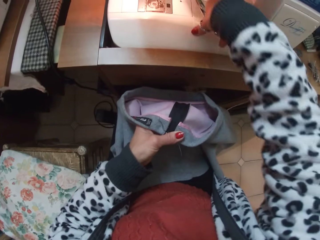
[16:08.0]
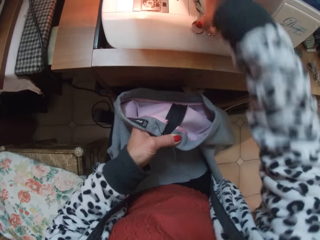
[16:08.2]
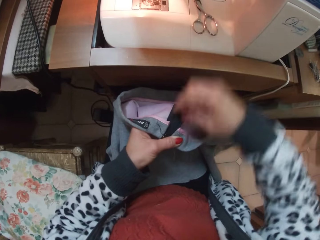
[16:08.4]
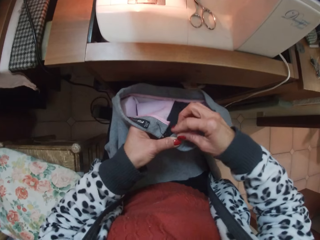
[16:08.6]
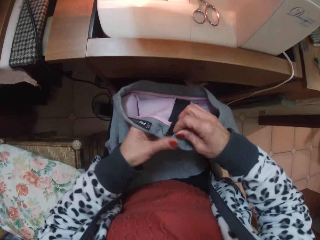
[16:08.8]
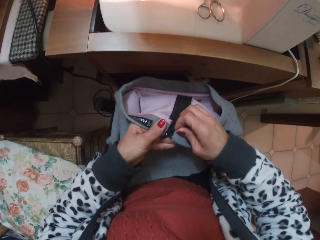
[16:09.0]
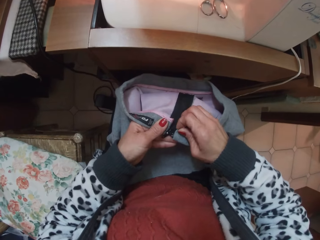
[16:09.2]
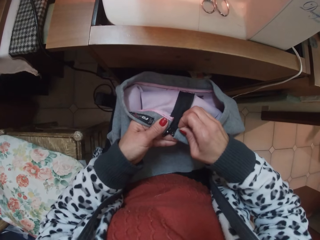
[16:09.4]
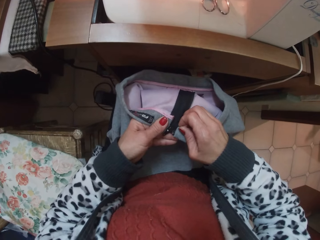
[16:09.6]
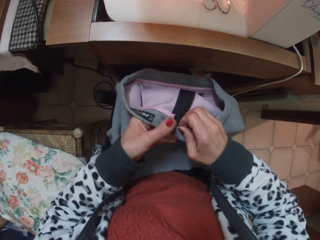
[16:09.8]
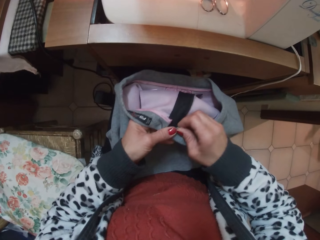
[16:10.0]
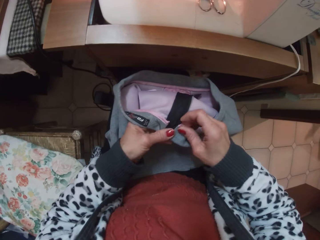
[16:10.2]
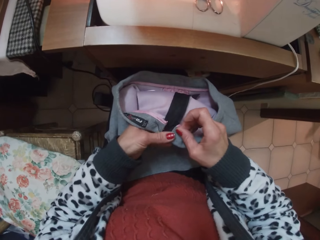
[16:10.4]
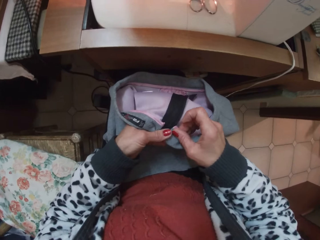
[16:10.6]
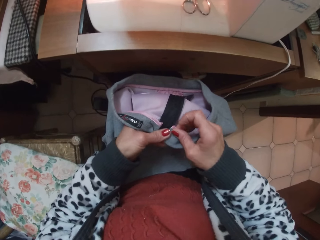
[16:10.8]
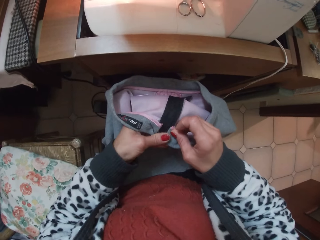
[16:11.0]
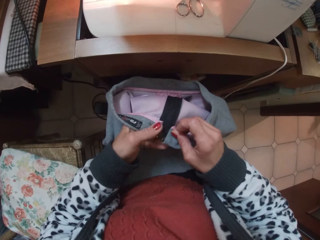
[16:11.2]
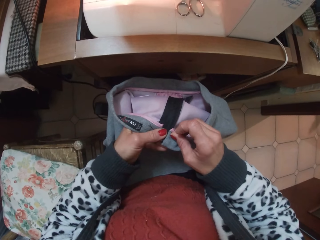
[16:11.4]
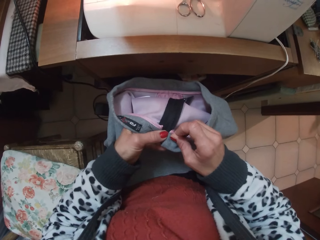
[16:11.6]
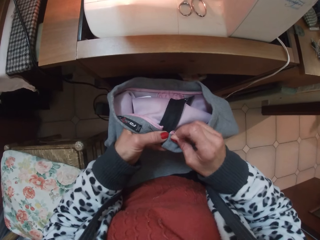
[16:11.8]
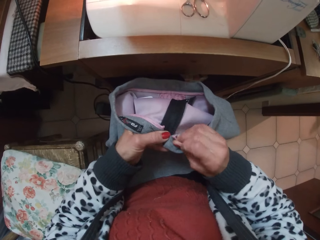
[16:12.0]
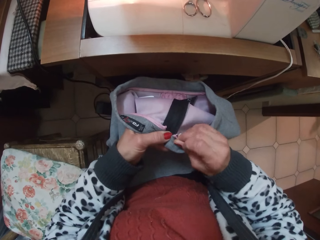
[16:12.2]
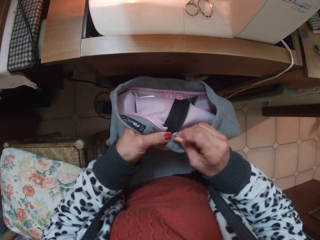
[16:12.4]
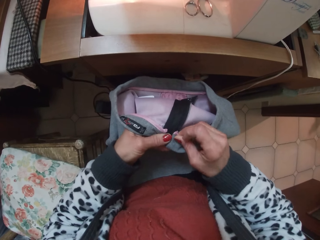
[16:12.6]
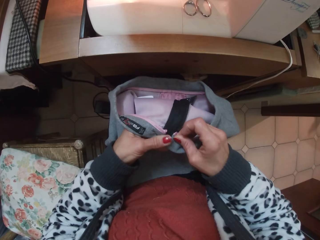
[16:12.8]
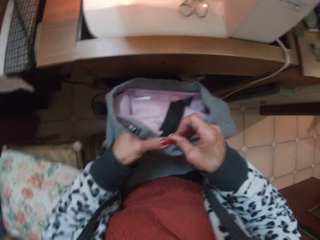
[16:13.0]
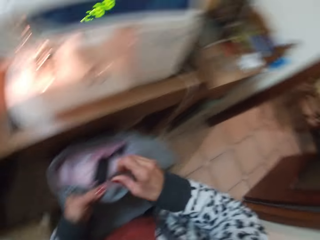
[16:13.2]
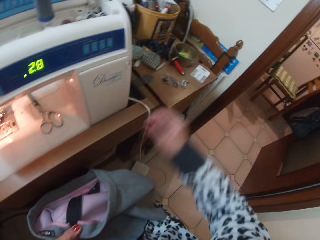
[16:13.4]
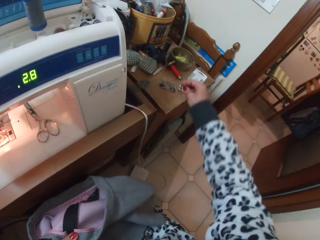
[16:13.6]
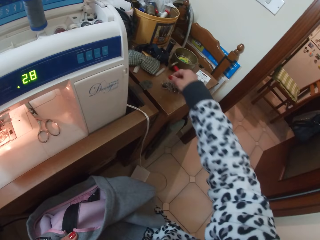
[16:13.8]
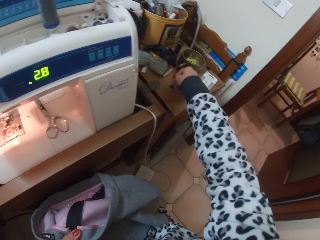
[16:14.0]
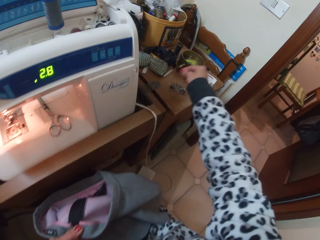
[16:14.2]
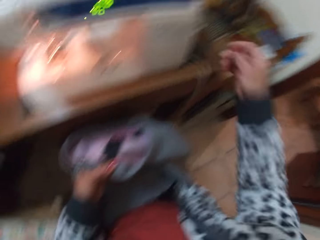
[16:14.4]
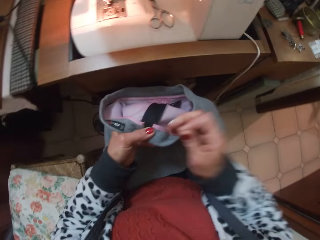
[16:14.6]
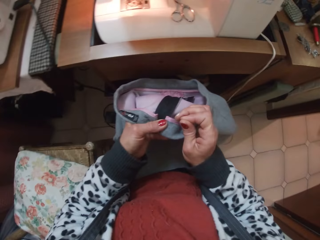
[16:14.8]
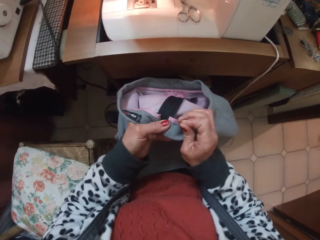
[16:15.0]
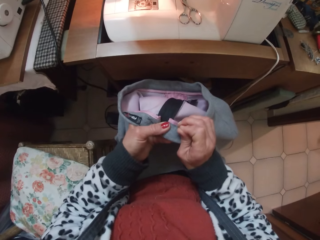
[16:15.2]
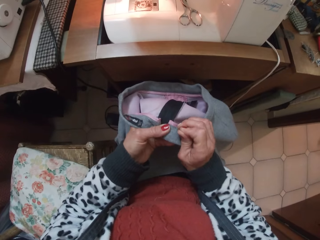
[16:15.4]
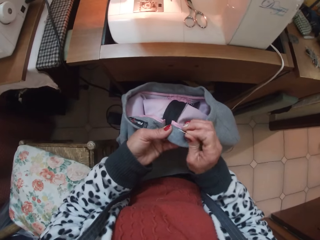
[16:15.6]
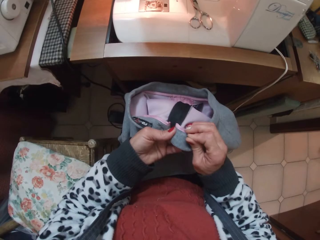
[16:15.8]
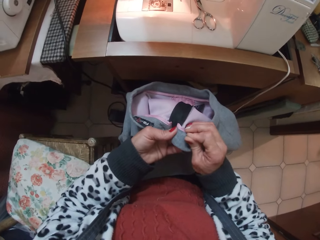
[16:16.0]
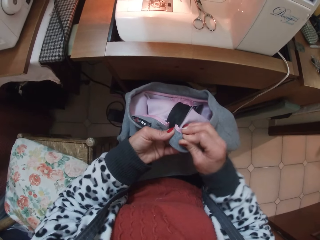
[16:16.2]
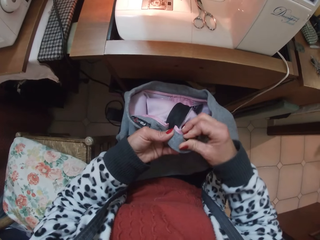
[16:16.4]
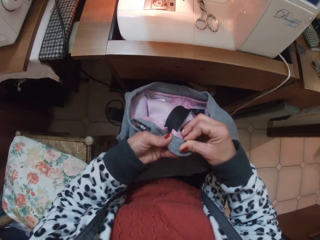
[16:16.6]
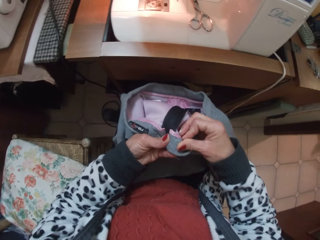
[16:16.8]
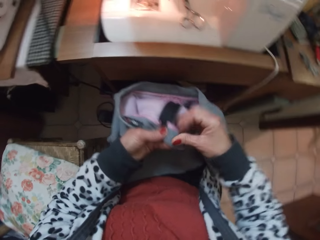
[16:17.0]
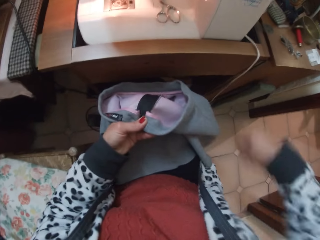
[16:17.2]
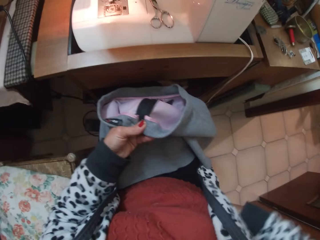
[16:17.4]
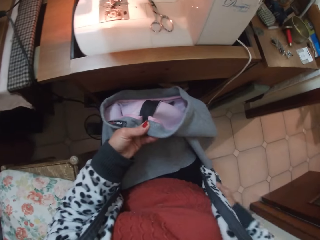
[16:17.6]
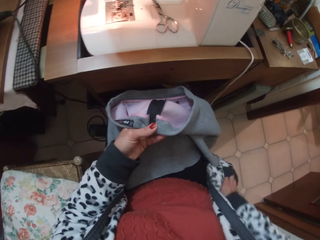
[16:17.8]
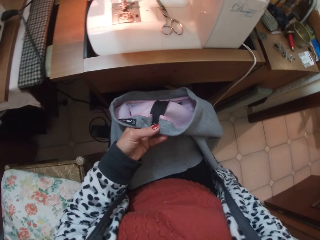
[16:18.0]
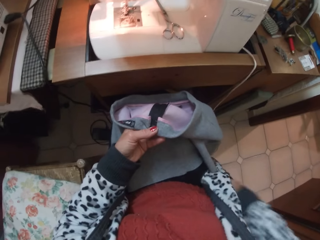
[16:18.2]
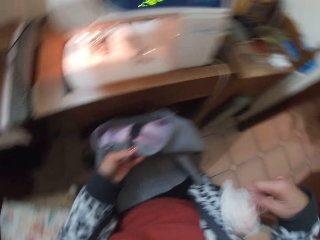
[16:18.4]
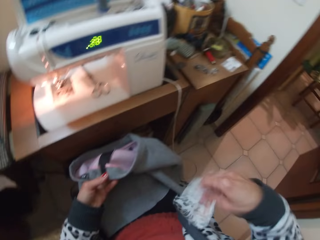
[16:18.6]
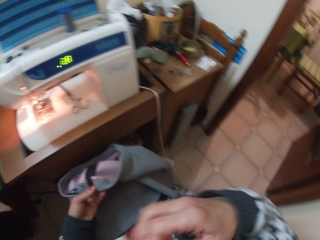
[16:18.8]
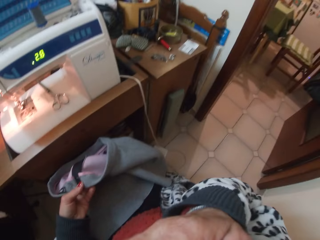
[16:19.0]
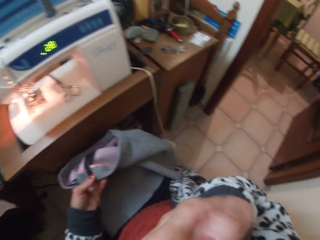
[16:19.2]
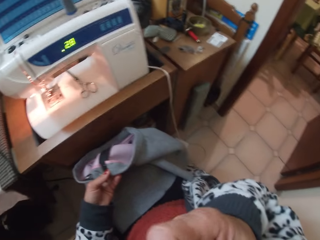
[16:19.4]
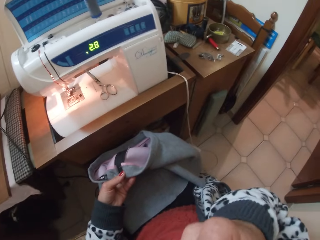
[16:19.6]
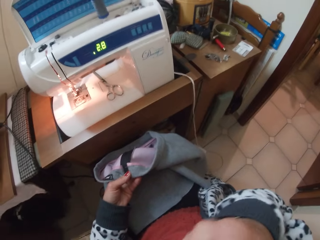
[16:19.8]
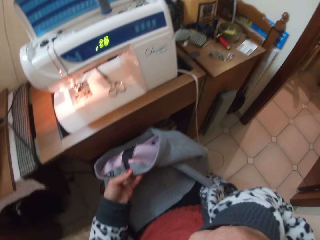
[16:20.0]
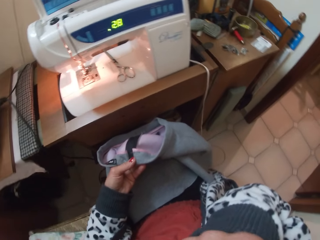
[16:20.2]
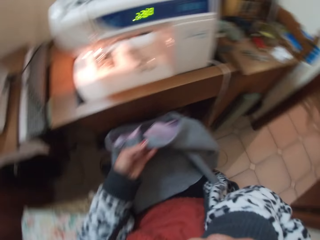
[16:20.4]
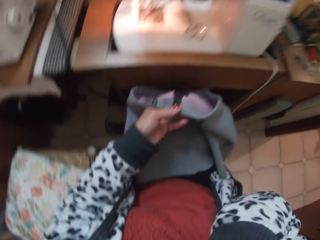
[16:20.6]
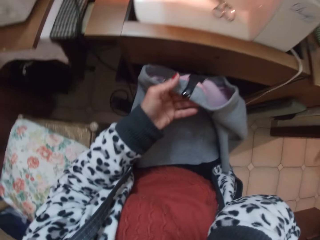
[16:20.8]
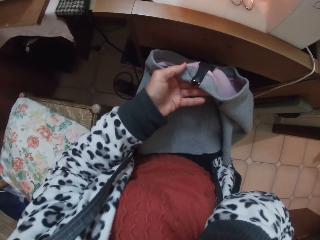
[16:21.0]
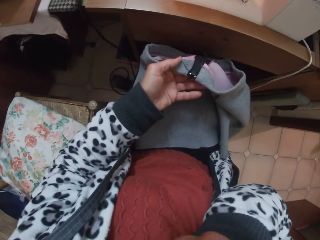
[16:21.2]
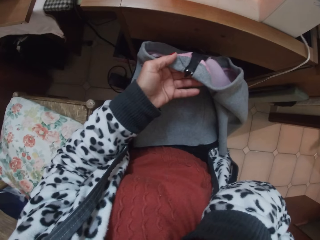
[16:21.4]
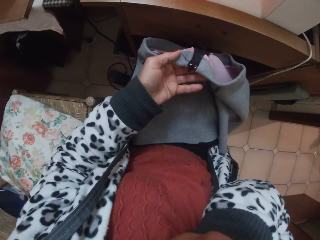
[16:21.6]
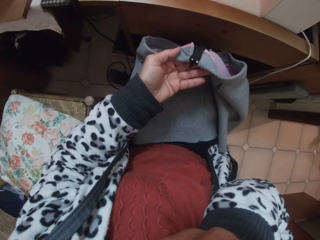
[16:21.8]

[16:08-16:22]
The camera wearer drops the scissors on the machine. She continues to fold the band of the skirt. She inspects the cloth. She stops folding the band of the skirt. She picks up a pin on a table beside the machine. She stitches the cloth. She pins down the folded band. She brings out a napkin or handkerchief from the jacket. She blows her nose. She wipes herself with the handkerchief.

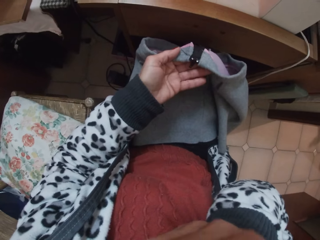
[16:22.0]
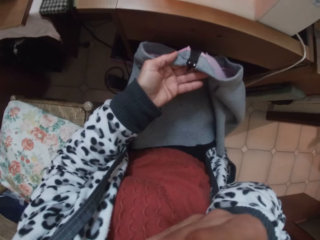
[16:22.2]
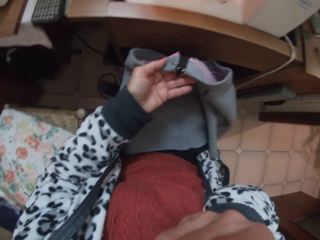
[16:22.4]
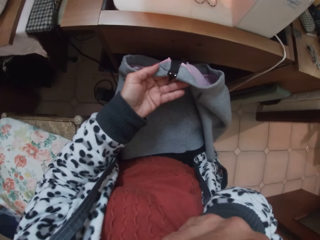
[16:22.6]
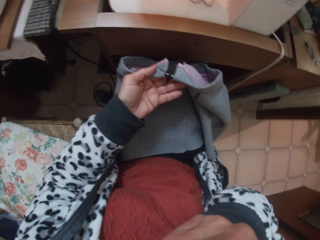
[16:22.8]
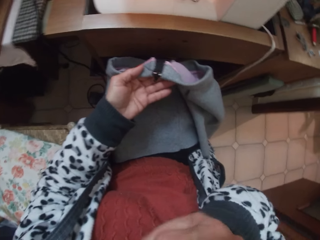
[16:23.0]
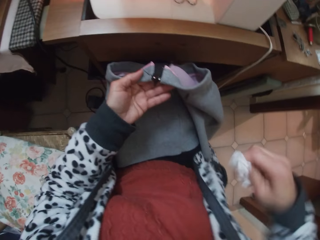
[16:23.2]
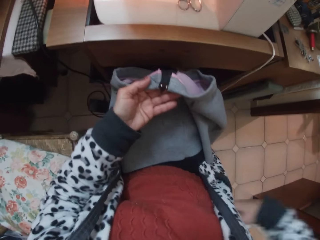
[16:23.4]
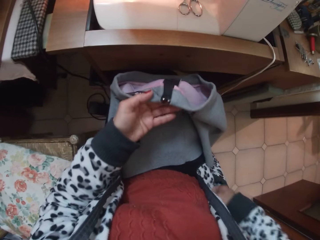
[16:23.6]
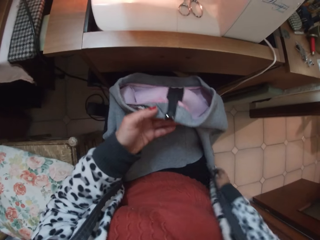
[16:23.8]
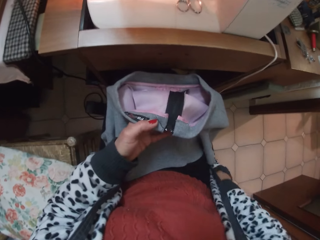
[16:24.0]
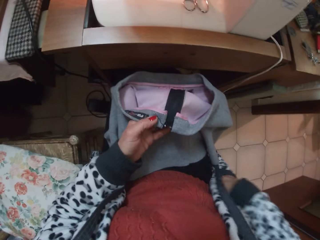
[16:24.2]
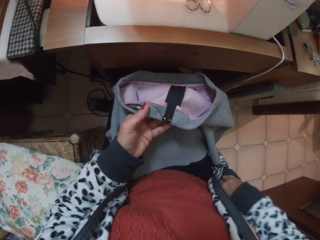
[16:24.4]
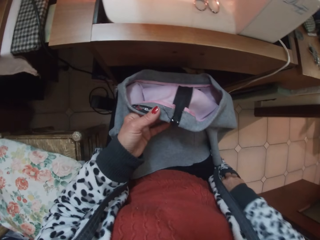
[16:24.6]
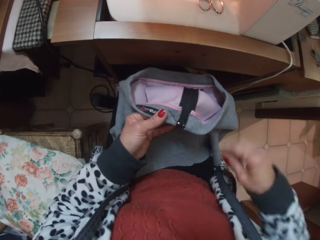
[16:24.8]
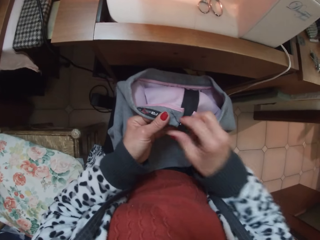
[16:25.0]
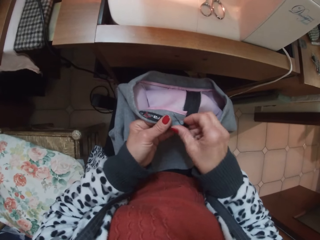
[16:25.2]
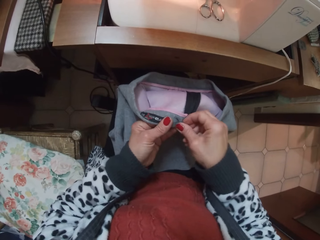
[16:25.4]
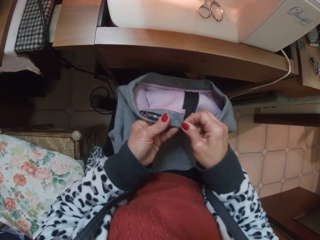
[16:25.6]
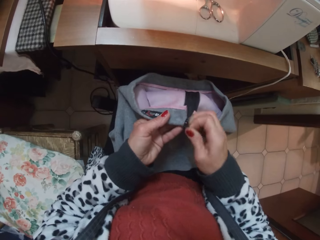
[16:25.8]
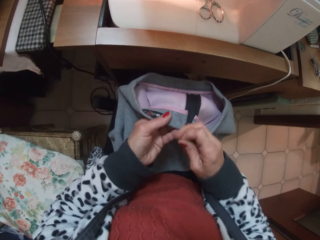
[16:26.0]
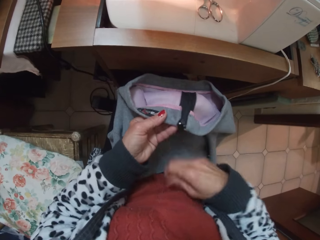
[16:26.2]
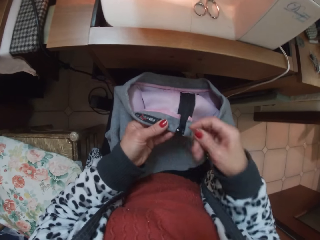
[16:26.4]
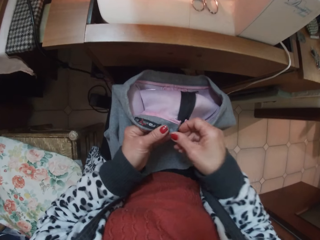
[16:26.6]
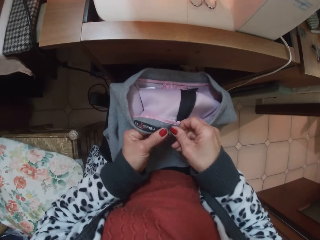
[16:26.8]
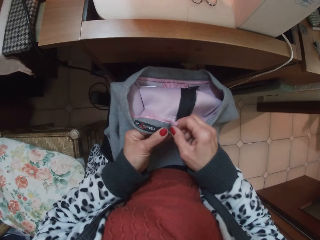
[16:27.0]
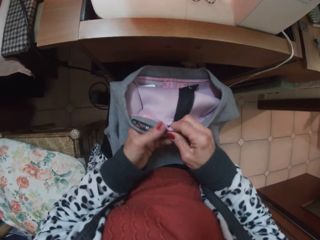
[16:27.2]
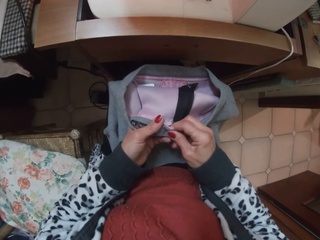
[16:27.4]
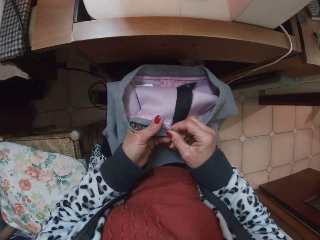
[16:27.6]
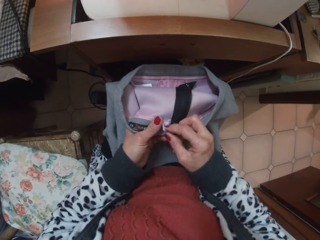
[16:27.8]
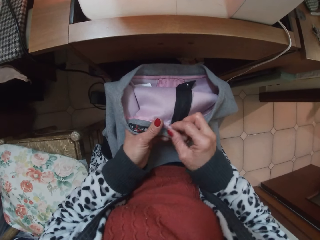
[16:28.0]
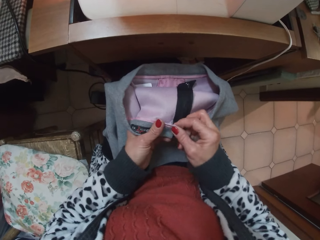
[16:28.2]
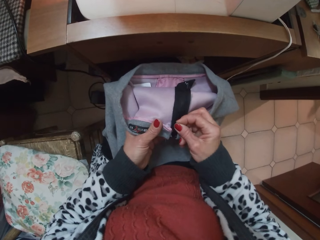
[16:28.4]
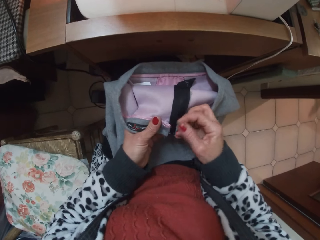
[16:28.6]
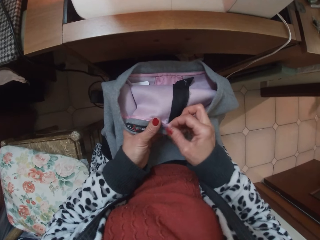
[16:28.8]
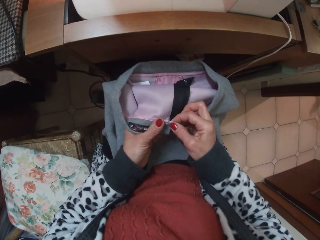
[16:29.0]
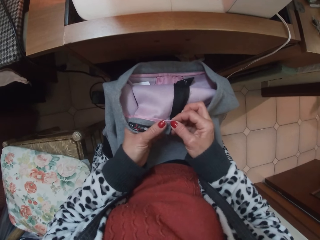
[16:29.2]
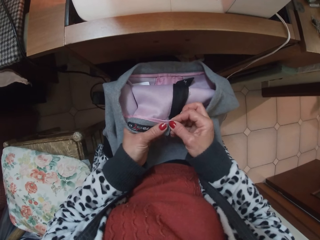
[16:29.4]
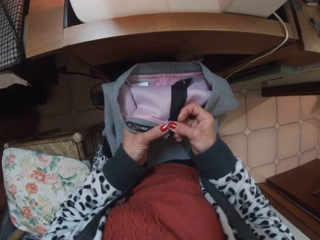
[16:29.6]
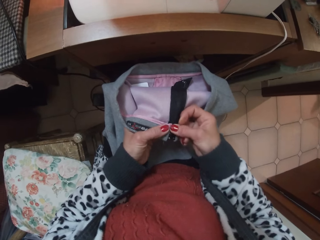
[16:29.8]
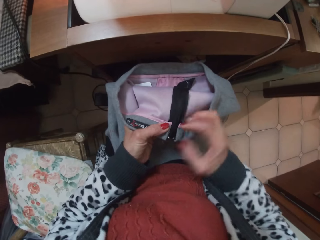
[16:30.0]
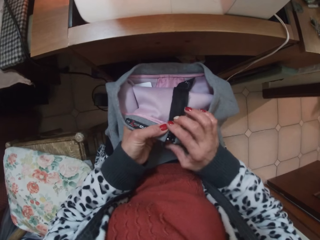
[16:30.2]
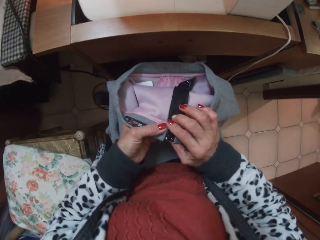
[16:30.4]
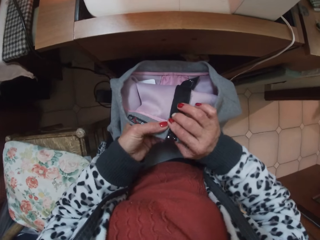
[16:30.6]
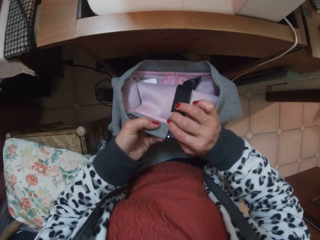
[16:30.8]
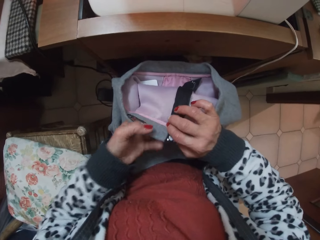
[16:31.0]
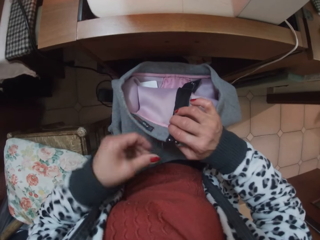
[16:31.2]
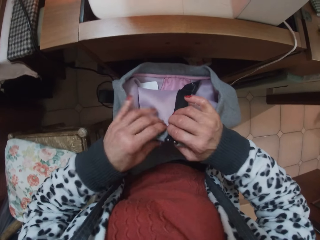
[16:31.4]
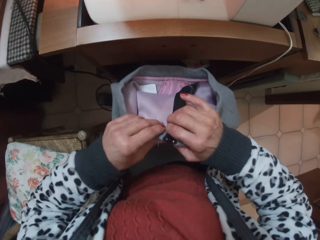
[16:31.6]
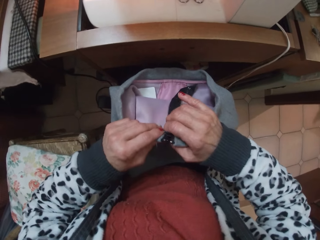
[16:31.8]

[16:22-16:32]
The camera wearer stops blowing her nose. She returns the napkin into her jacket. She stitches the cloth. She continues to fold the band of the skirt. She inspects the cloth.
